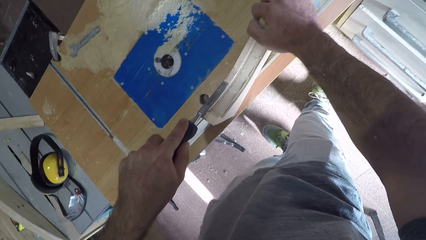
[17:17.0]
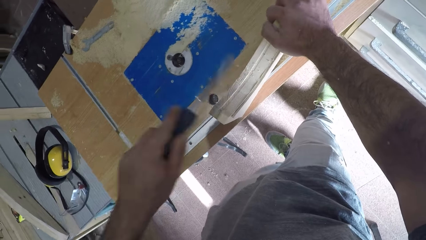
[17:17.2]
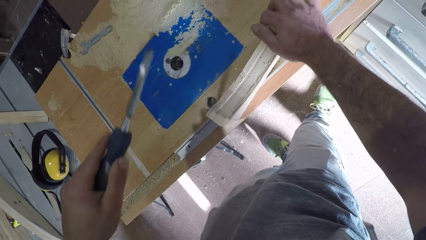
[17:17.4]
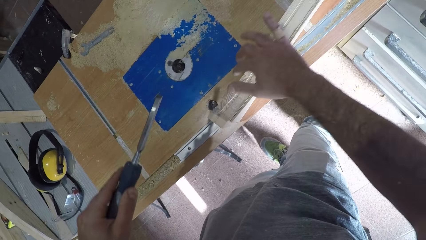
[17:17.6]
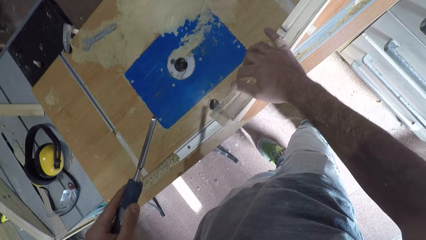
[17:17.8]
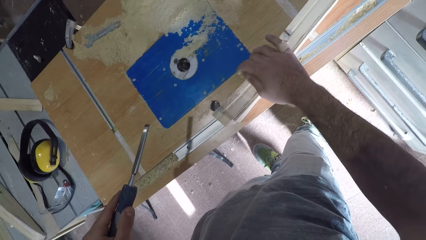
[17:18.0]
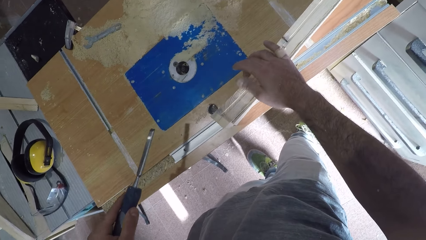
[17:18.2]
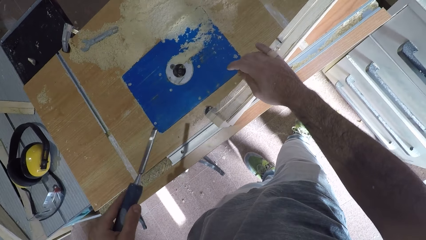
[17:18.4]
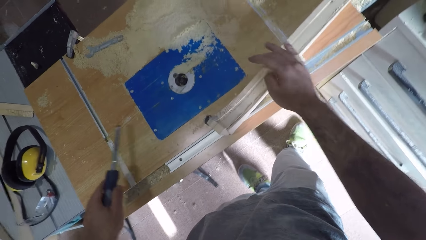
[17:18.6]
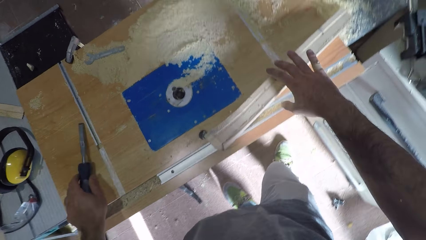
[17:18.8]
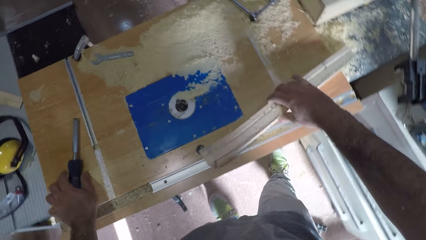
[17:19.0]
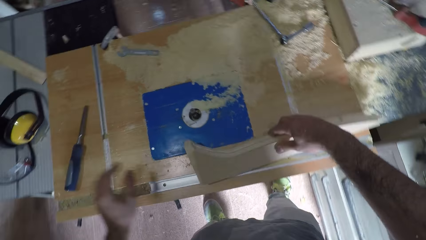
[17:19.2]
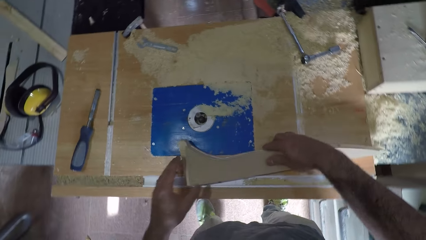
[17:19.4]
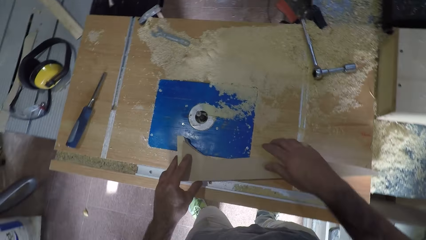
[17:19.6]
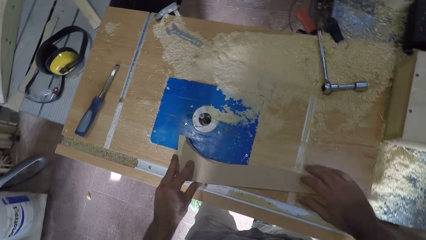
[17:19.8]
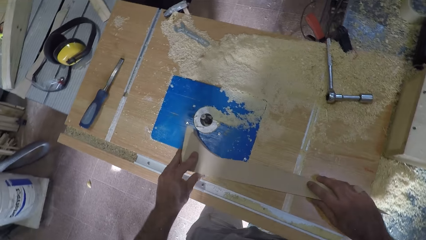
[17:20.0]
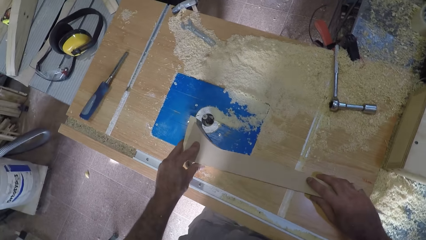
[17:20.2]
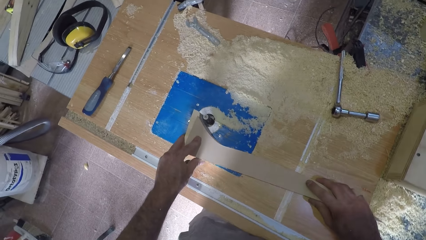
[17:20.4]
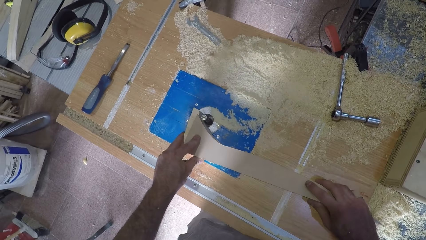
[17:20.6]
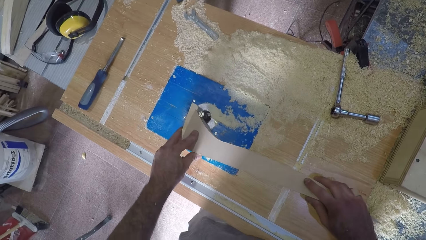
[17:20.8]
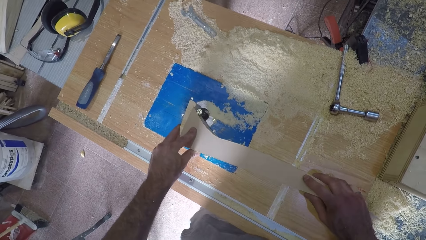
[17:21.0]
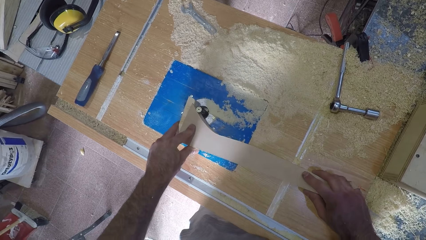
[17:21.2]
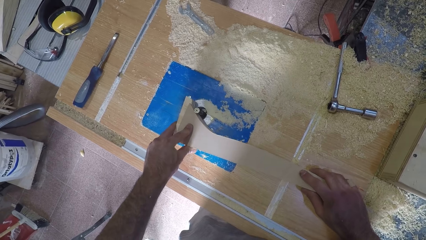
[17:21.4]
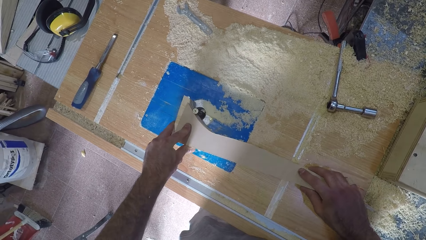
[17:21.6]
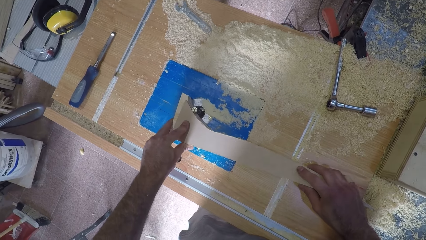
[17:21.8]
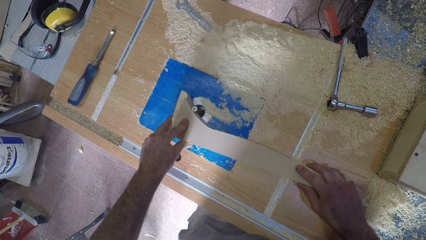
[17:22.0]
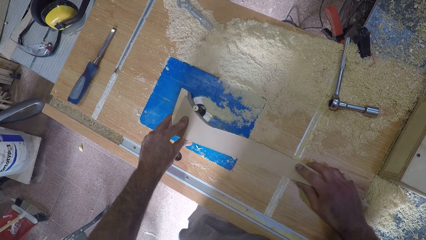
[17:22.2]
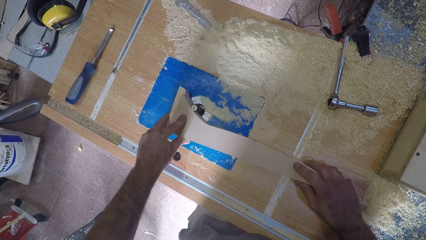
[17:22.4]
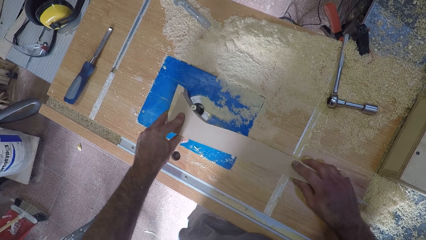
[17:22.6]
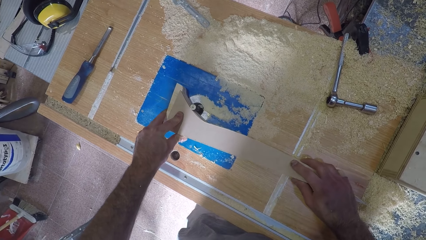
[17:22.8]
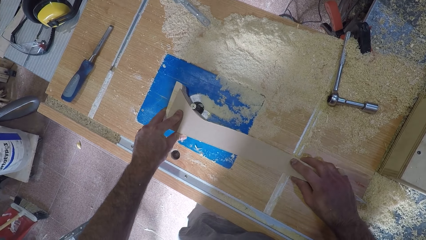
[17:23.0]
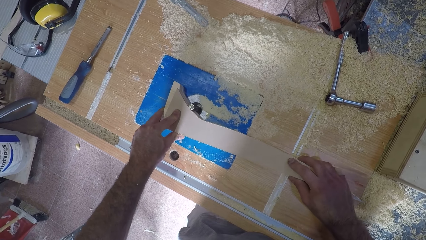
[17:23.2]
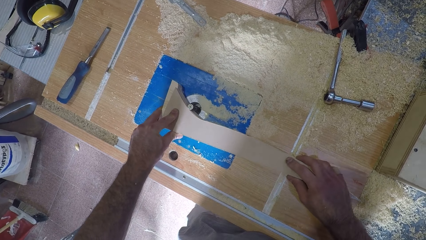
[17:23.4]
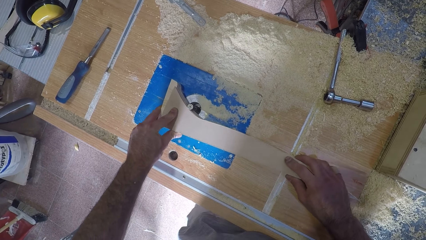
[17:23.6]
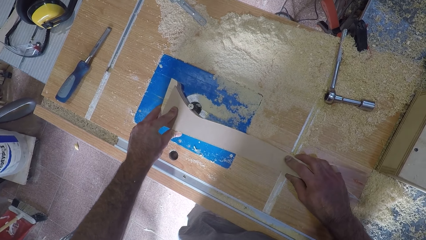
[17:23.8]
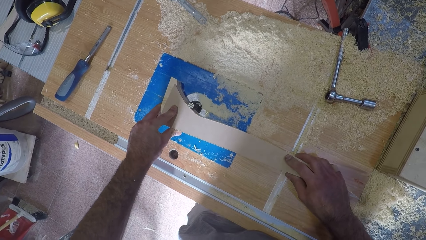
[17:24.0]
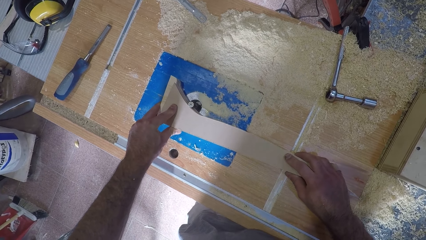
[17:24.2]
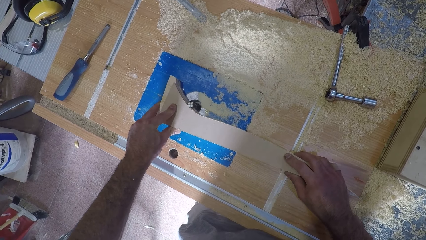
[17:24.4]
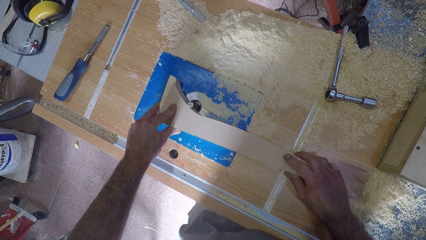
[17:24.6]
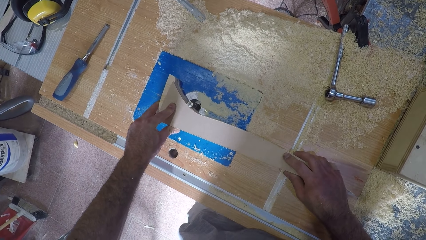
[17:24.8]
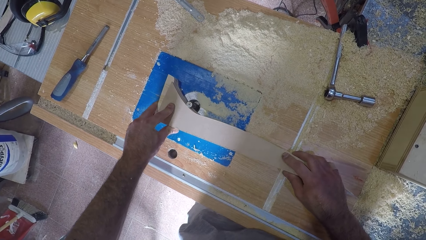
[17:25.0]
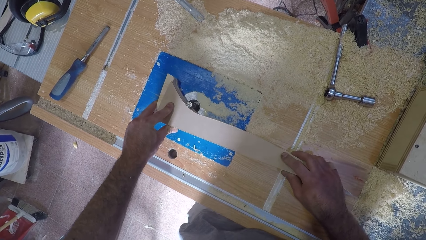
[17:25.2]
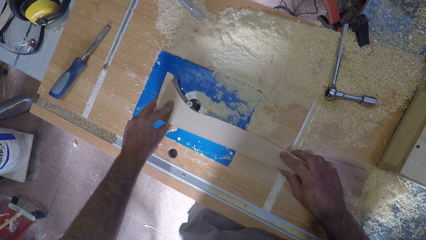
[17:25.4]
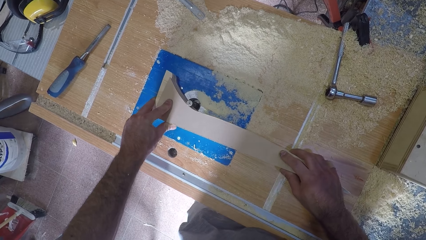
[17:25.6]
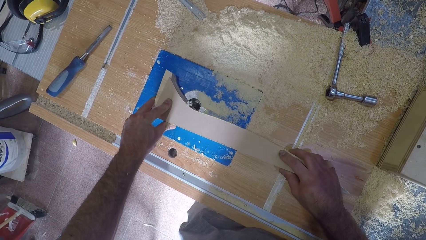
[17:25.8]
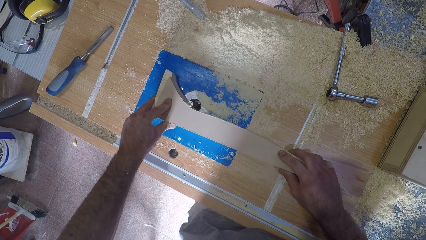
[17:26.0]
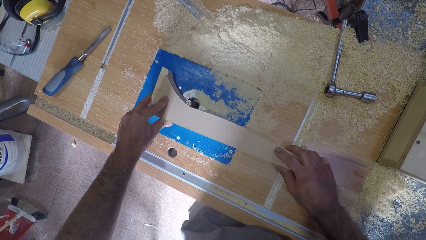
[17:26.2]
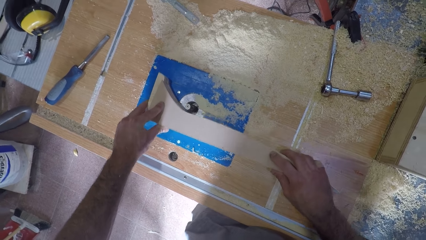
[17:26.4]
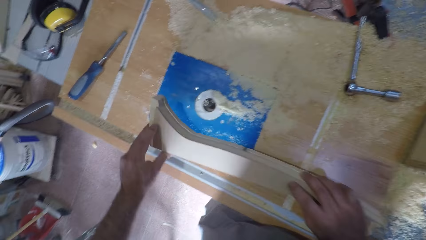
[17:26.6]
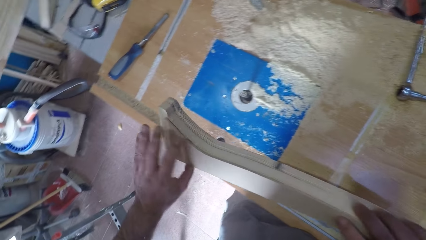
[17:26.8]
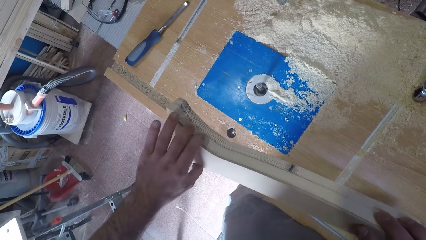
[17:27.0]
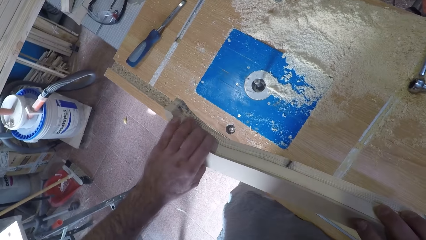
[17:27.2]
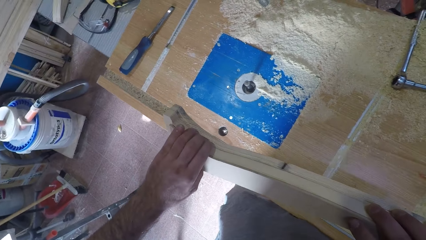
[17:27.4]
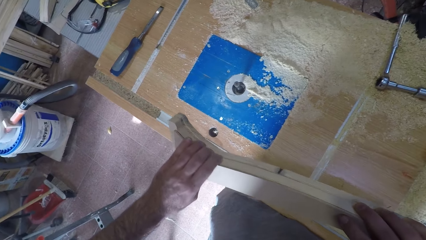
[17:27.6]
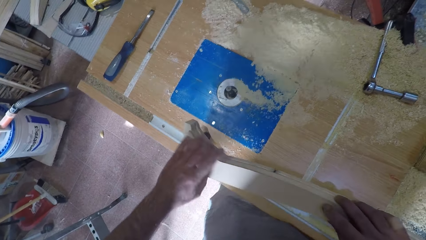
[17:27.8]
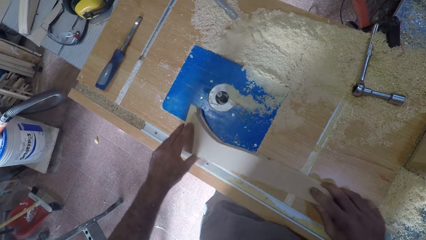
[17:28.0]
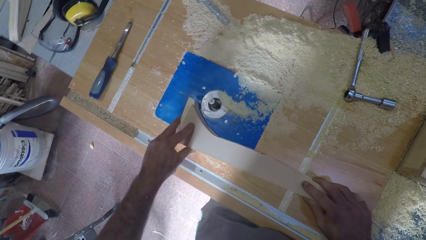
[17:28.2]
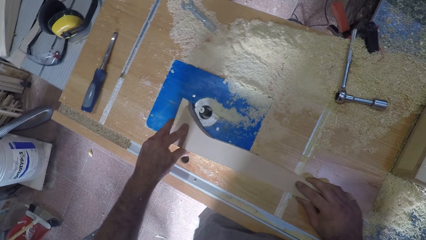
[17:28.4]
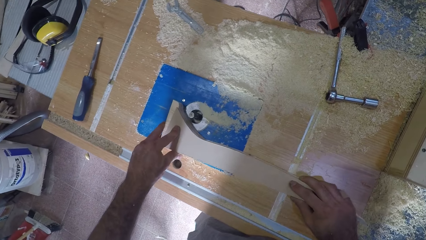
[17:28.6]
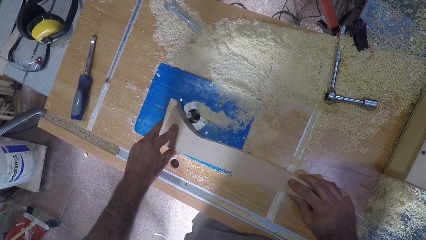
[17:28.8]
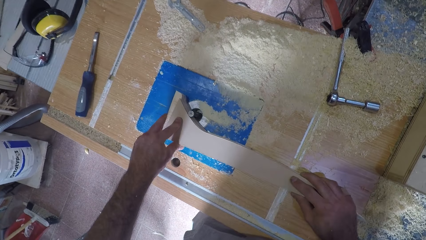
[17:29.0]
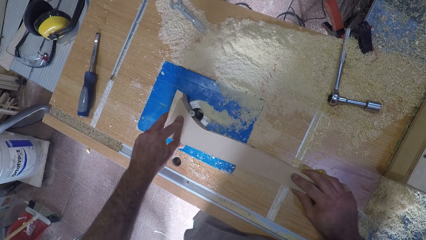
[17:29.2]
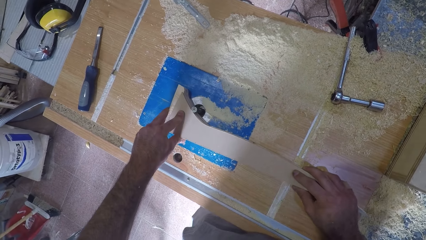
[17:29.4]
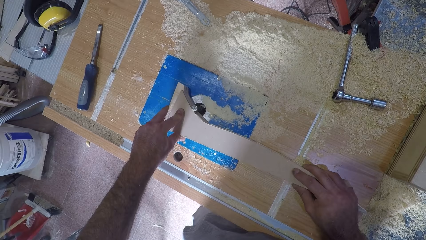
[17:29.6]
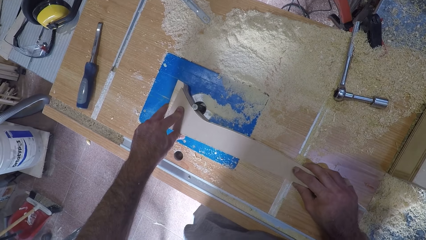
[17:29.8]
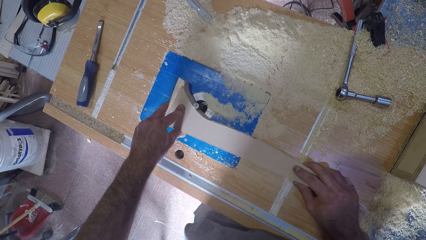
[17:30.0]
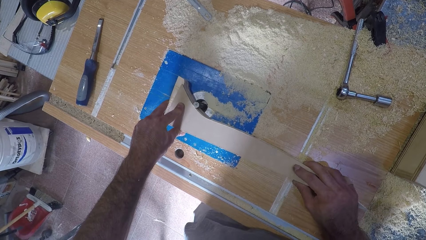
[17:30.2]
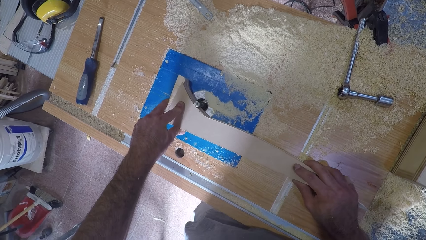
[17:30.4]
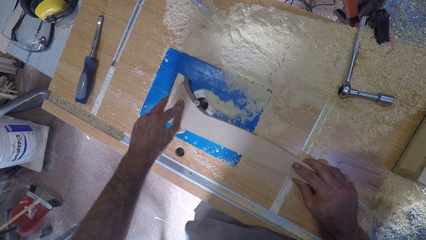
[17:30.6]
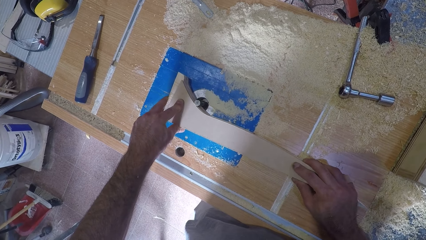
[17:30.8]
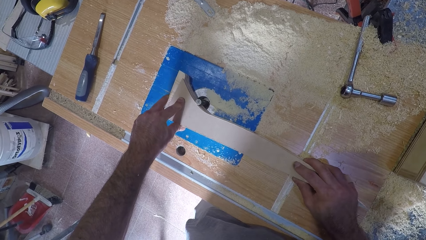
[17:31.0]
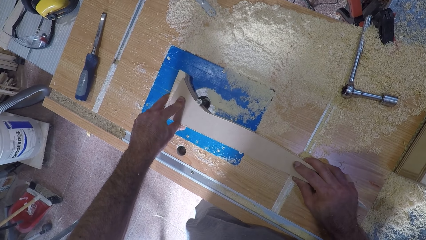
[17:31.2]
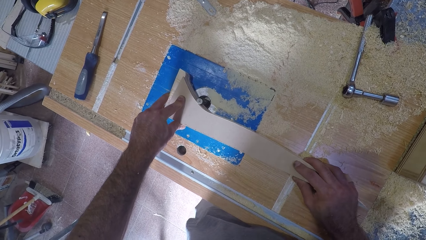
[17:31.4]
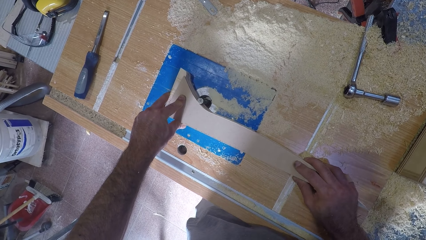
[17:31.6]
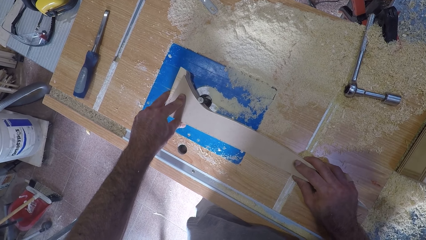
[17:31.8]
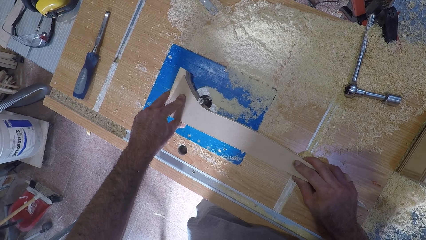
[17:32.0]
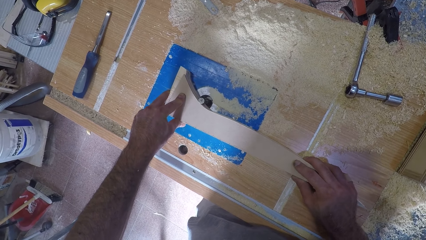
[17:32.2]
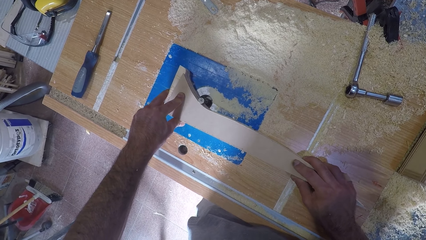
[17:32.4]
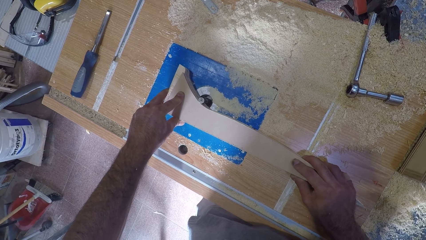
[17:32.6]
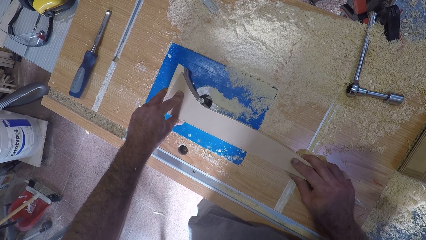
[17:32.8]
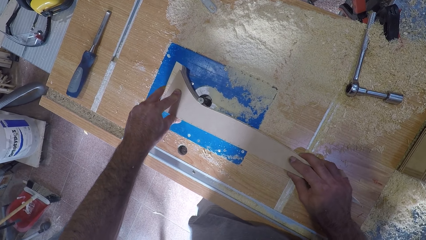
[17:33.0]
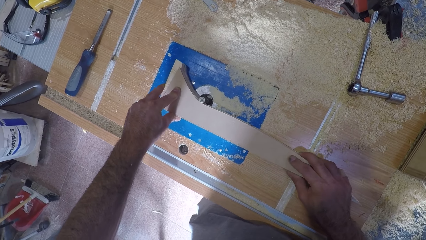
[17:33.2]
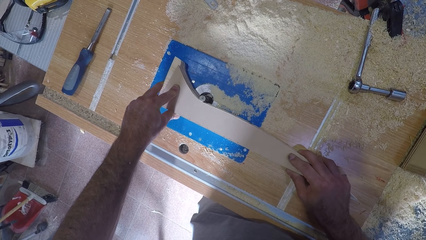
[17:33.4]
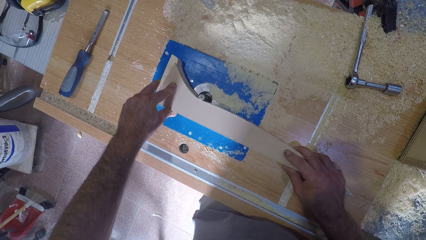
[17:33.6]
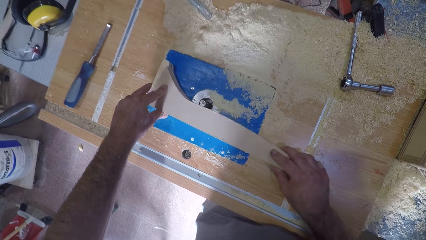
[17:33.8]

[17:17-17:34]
The camera wearer withdraws the chisel from the wooden piece. They remove dirt from the wooden piece. They drop the chisel. They hold the wooden piece with both hands. They shape the wood with the machine. They smoothen the wooden piece with the smoothening machine. They withdraw the wooden piece from the smoothening machine. They examine the curve on the wooden piece. They shape the wood with the machine and smoothen the wooden piece with the smoothening machine.
